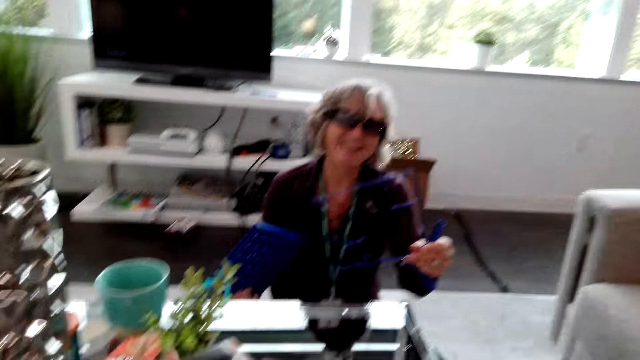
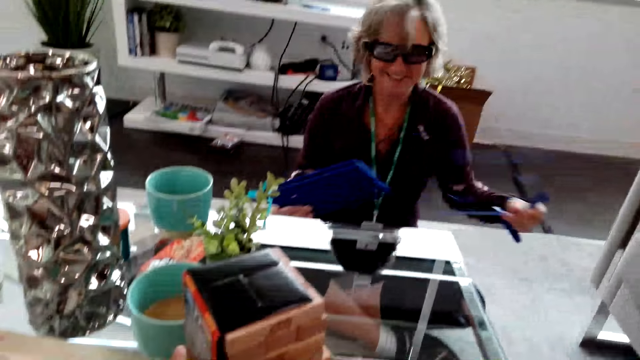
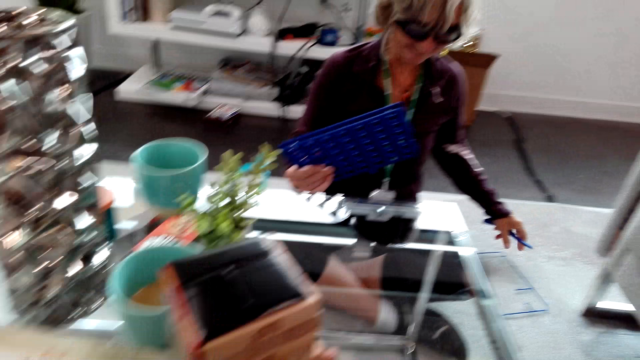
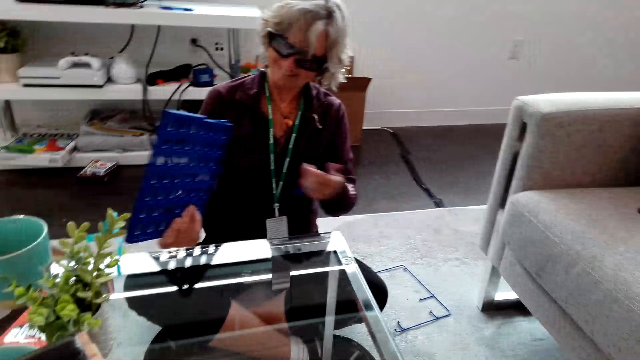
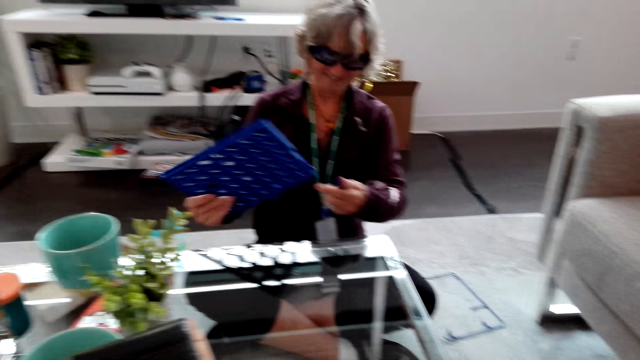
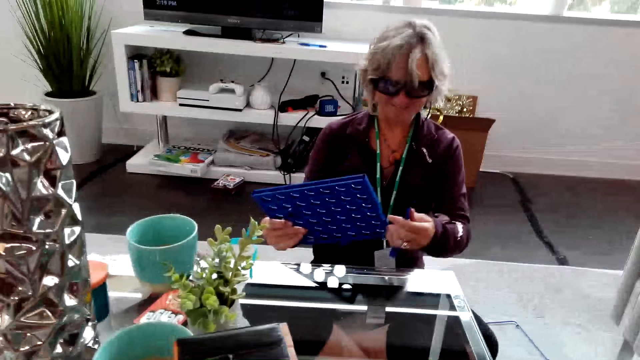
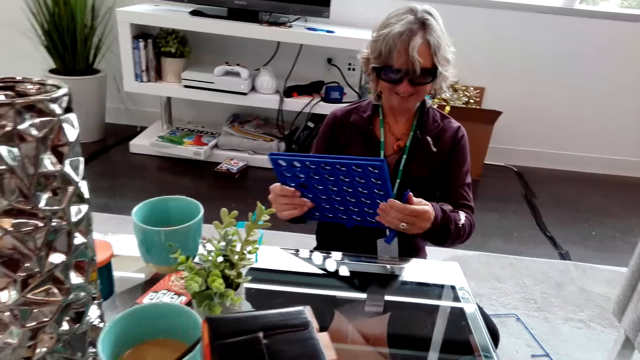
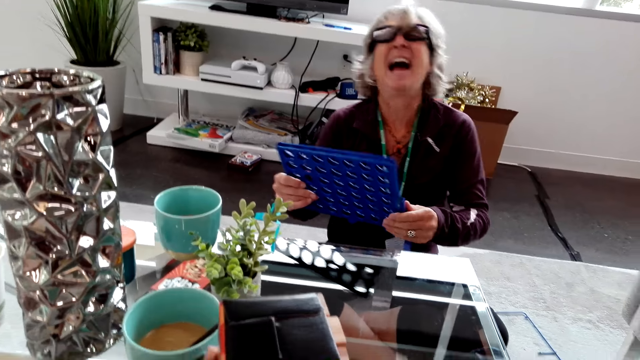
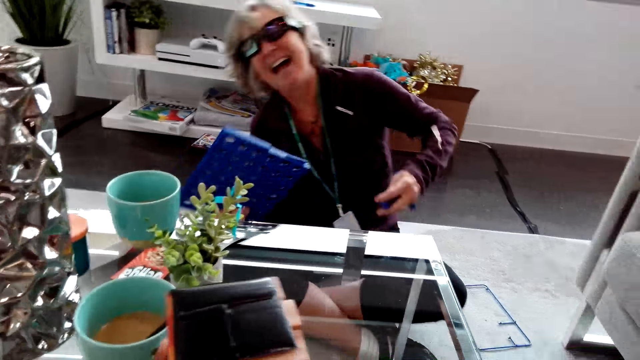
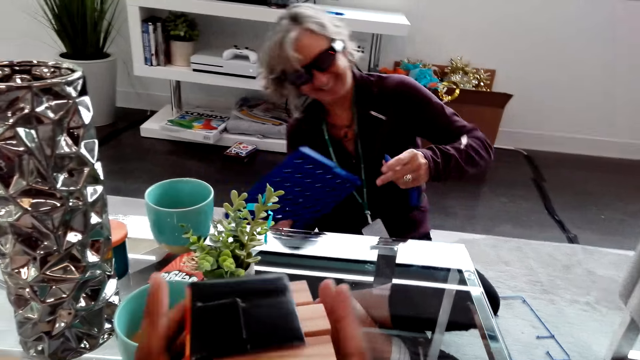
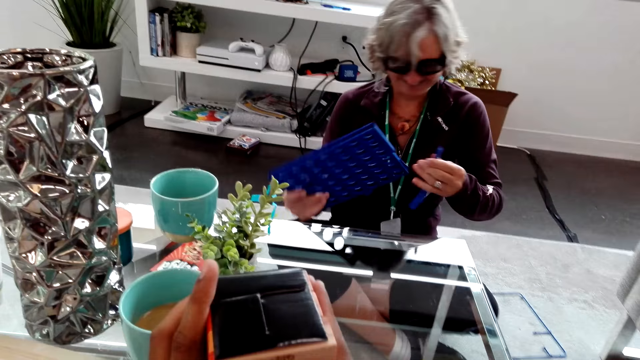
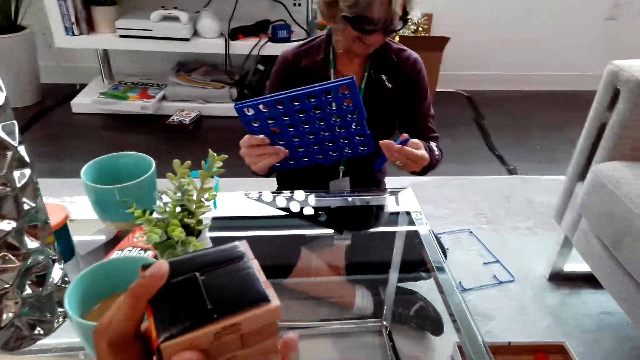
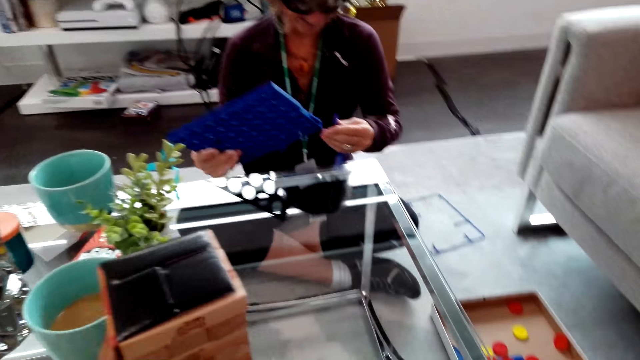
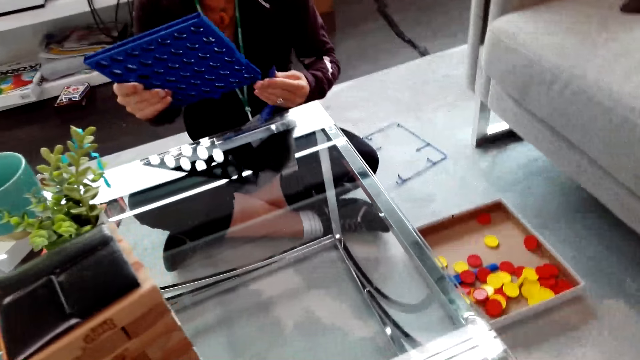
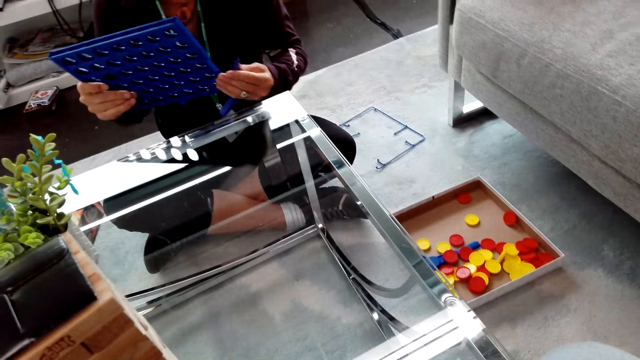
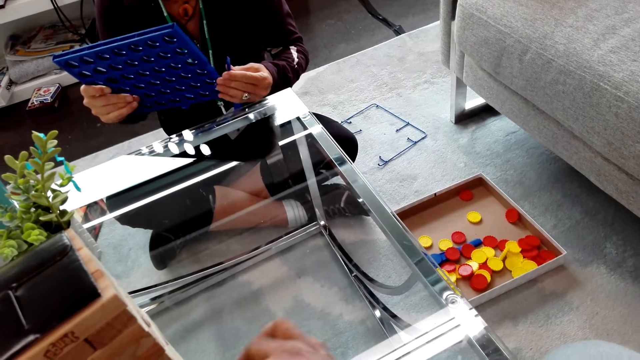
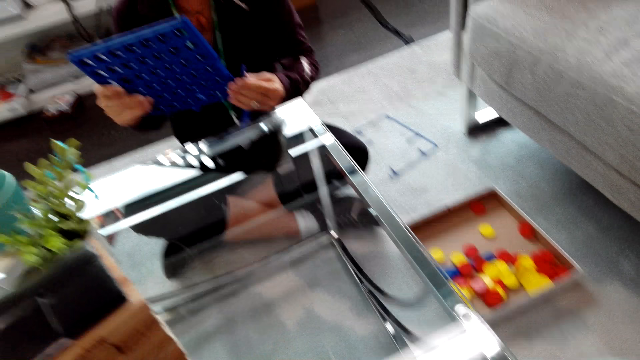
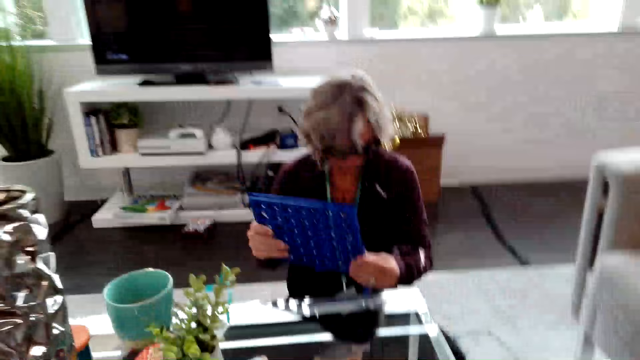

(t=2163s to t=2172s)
The camera wearer speaks to a lady. The lady puts the blue plastic on the floor and laughs with the camera wearer. The camera wearer speaks to the lady. The lady holds the rack in hand and laughs with the camera wearer. The lady holds the blue plastic in hand.

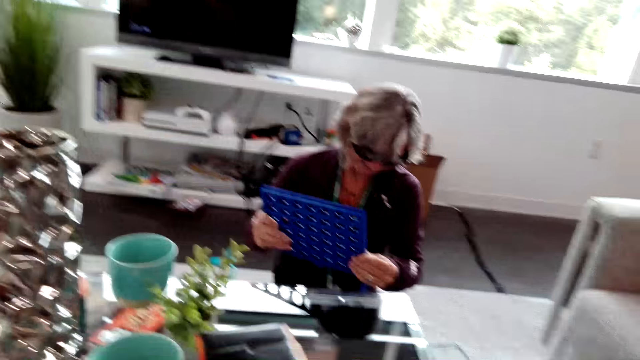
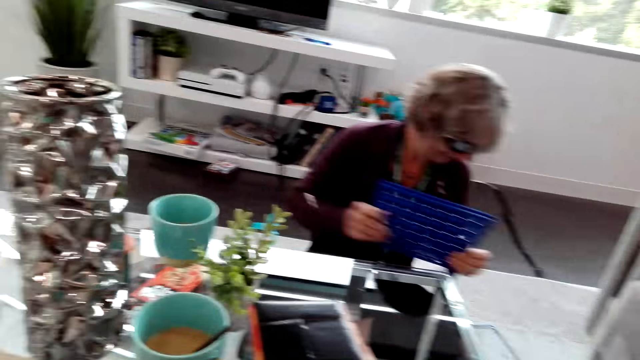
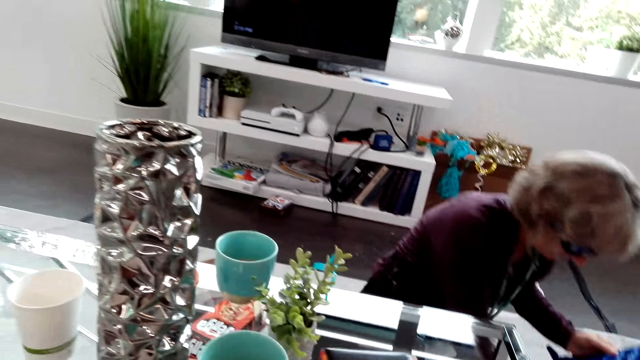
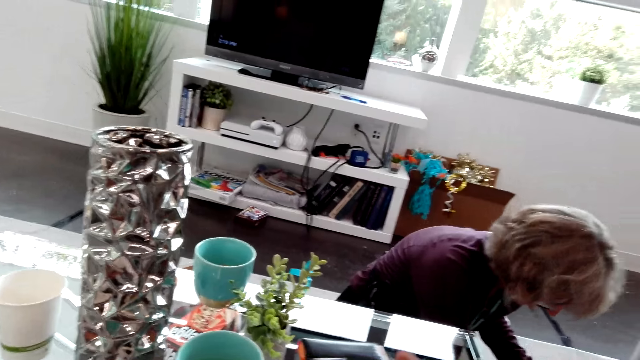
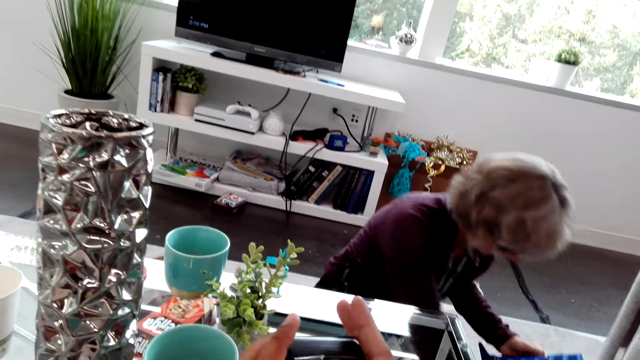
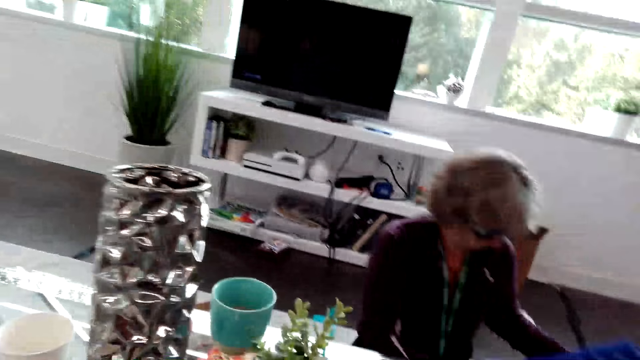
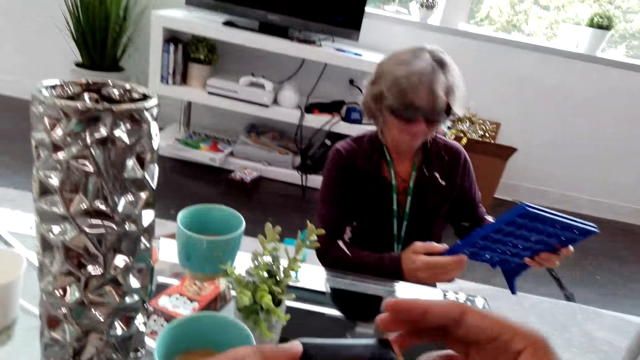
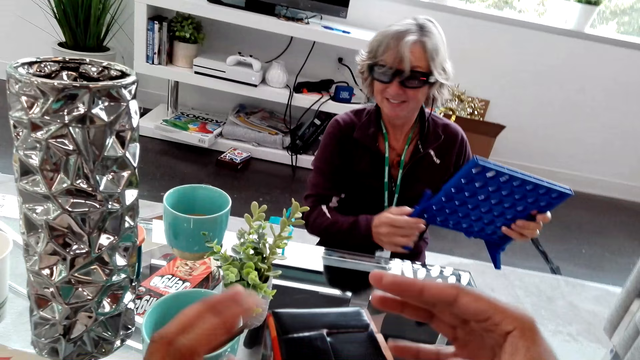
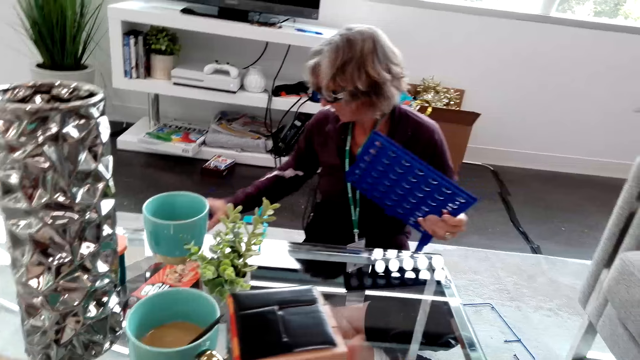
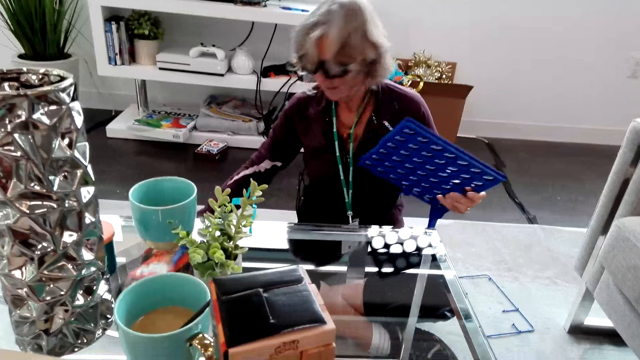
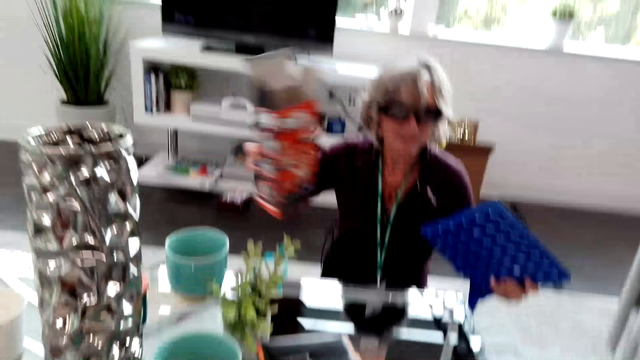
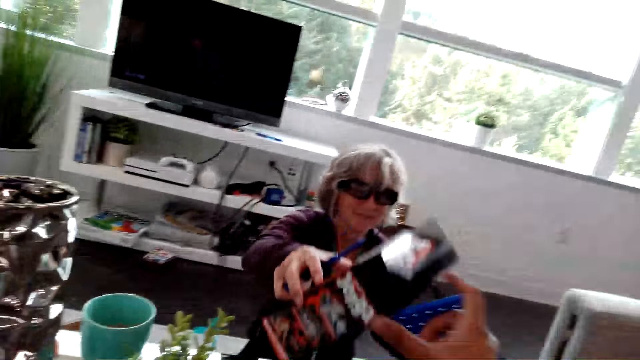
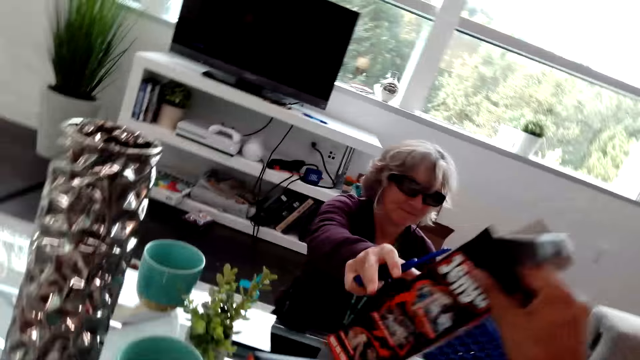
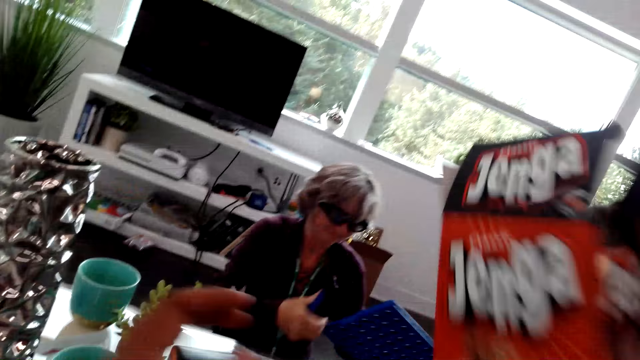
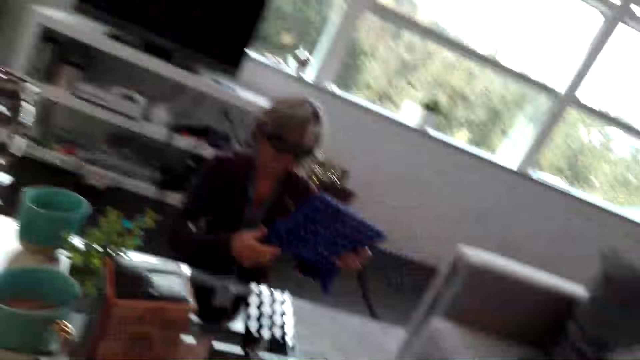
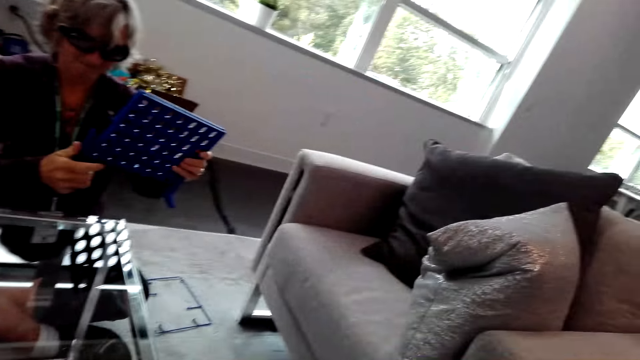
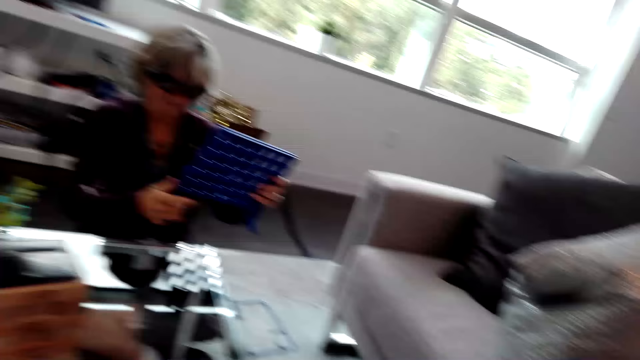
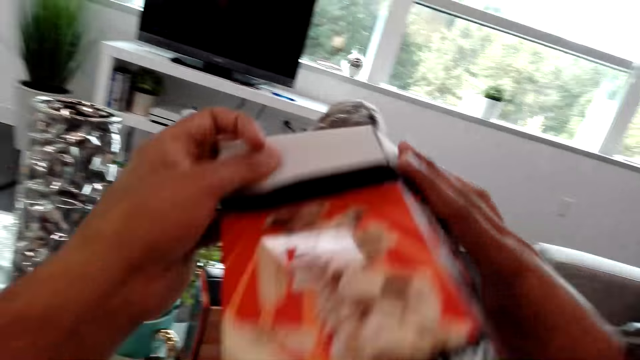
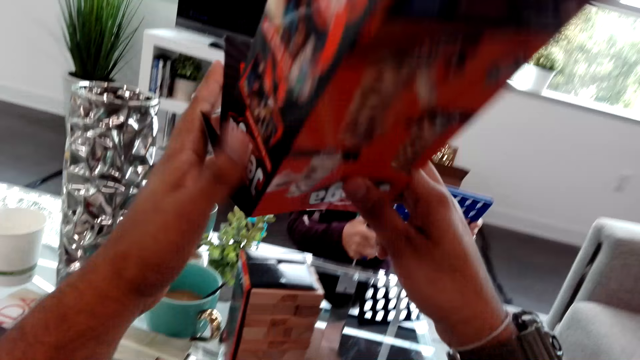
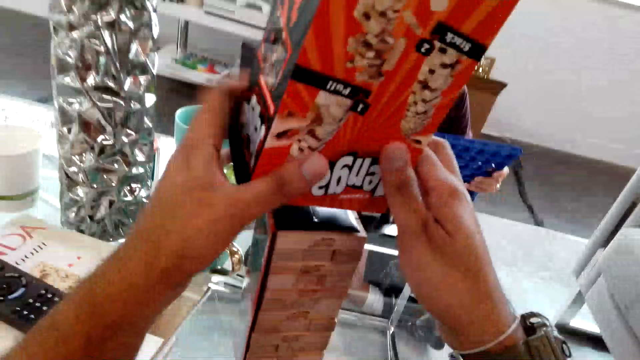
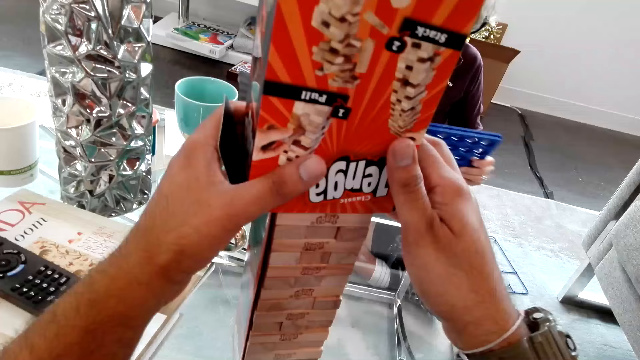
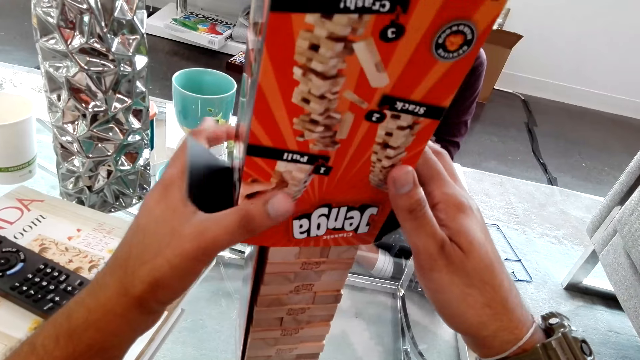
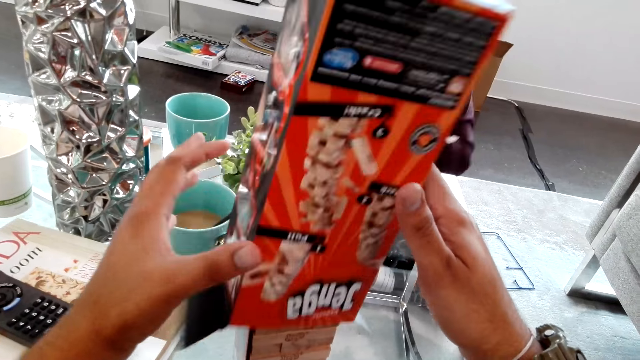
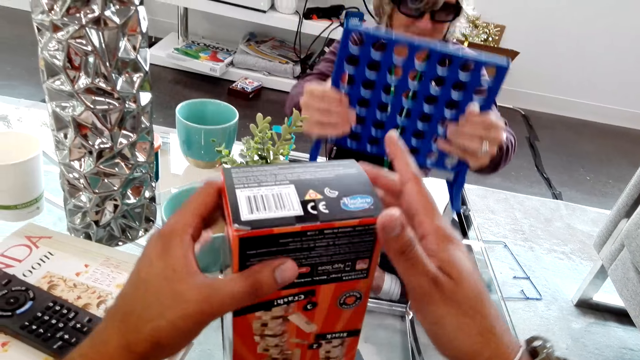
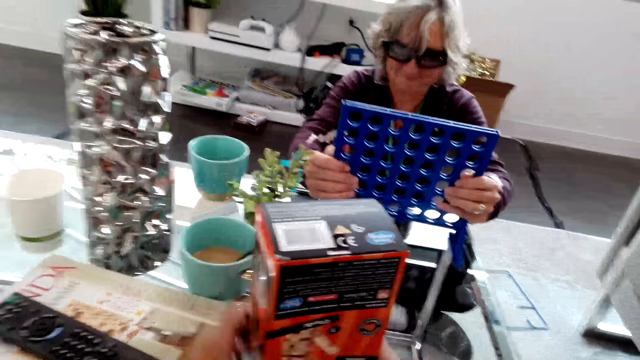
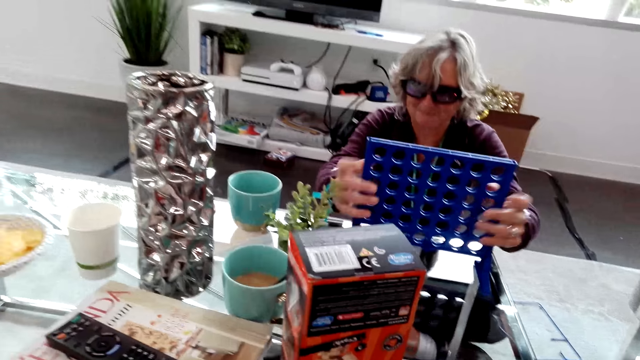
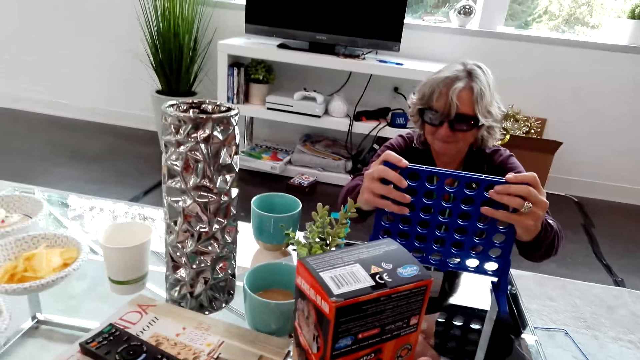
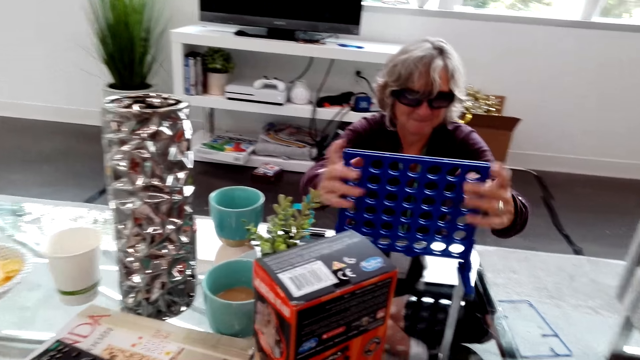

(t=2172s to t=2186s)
A lady fits the blue plastic on the rack and puts the rack on the floor. The camera wearer speaks to the lady. The lady raises the rack from the floor, picks up a box from the floor, and hands the box to the camera wearer. The camera wearer takes the box from the lady. The lady holds the rack with both hands. The camera wearer flips the box upside down. They put the box over a Jenga tower. They cover the Jenga tower. They put Jenga blocks in the box. They drop the box over the Jenga tower. The lady holds the rack on the table in an upright position.
